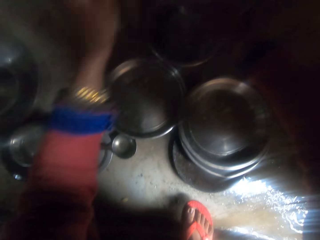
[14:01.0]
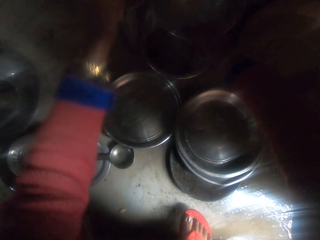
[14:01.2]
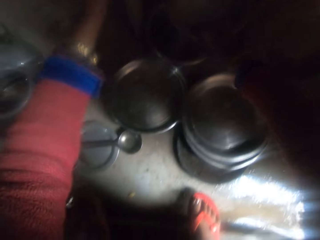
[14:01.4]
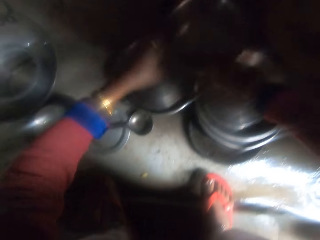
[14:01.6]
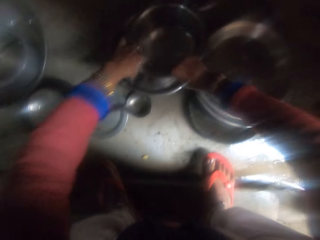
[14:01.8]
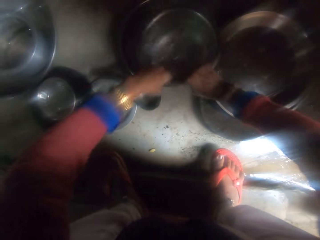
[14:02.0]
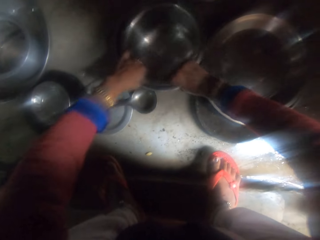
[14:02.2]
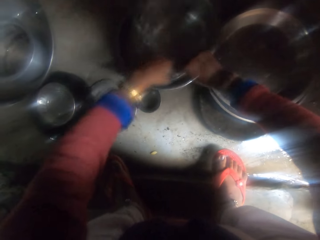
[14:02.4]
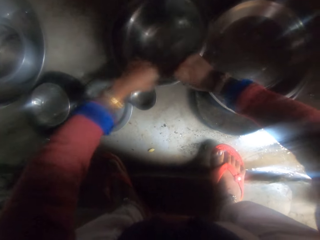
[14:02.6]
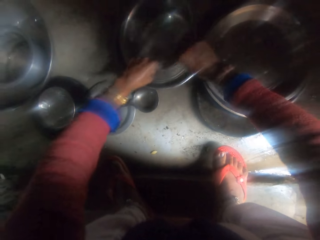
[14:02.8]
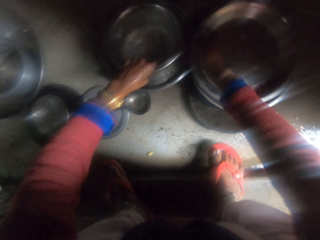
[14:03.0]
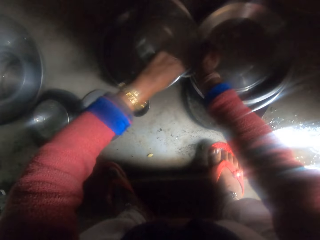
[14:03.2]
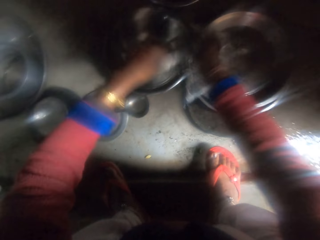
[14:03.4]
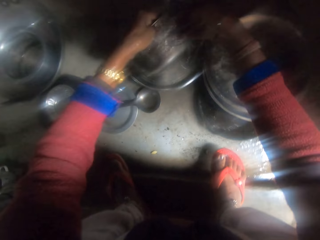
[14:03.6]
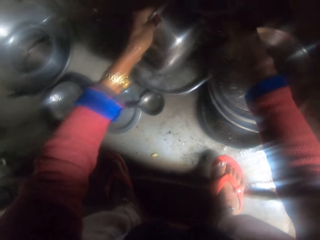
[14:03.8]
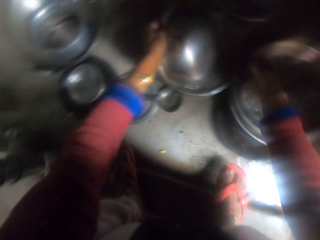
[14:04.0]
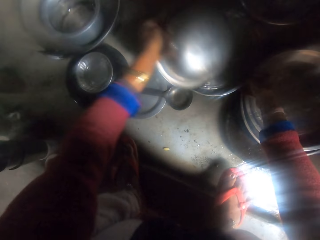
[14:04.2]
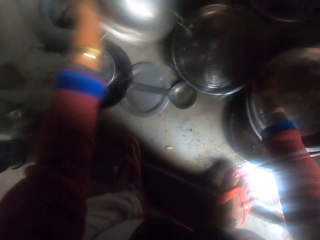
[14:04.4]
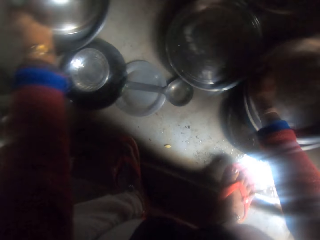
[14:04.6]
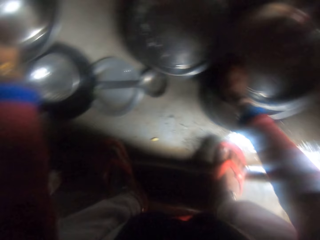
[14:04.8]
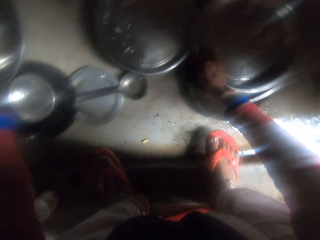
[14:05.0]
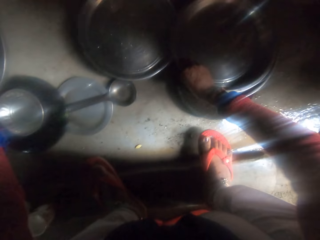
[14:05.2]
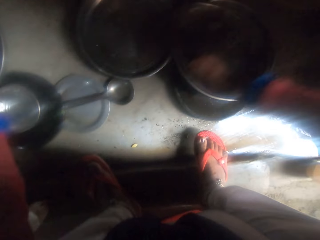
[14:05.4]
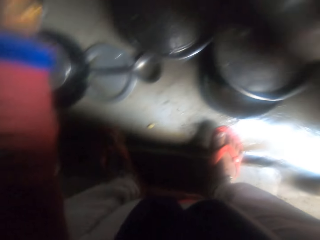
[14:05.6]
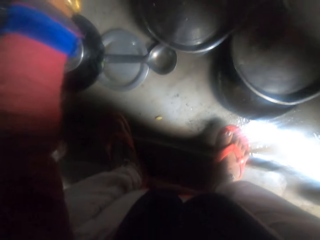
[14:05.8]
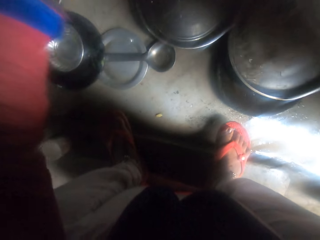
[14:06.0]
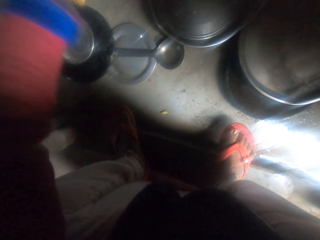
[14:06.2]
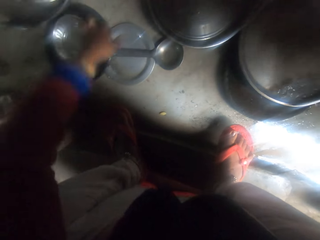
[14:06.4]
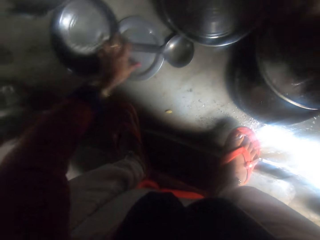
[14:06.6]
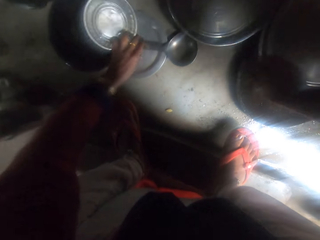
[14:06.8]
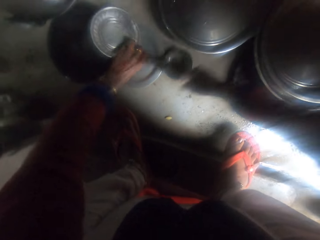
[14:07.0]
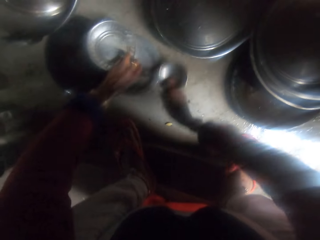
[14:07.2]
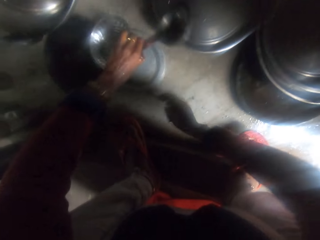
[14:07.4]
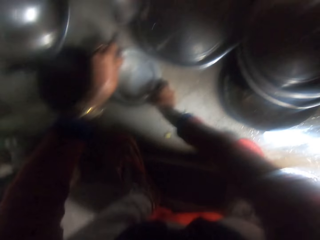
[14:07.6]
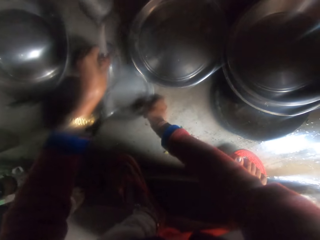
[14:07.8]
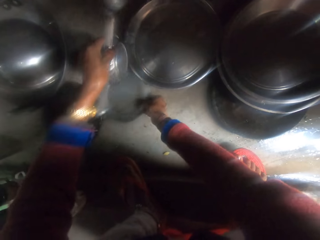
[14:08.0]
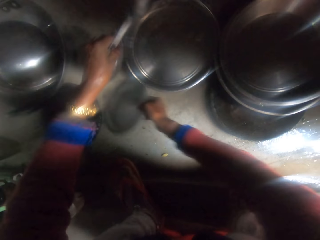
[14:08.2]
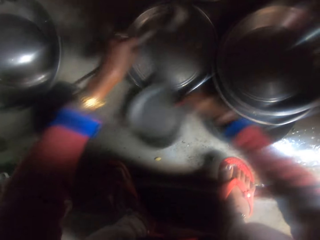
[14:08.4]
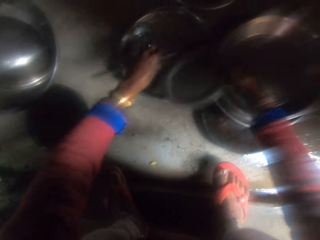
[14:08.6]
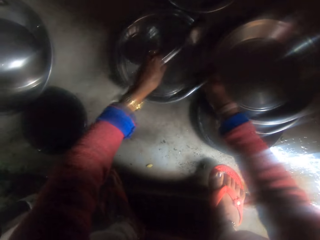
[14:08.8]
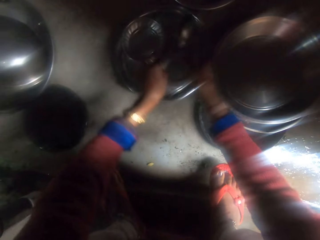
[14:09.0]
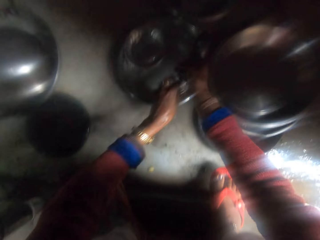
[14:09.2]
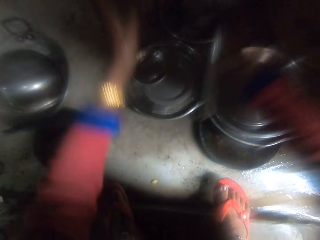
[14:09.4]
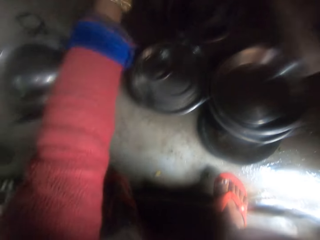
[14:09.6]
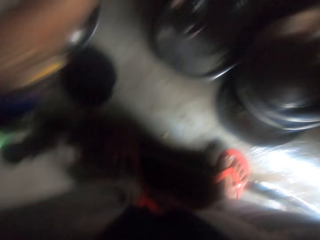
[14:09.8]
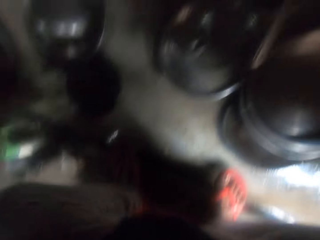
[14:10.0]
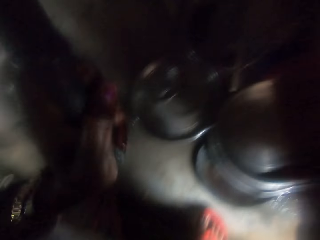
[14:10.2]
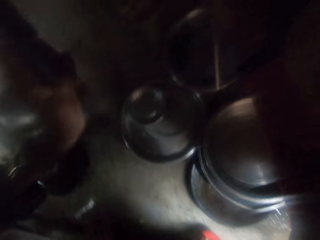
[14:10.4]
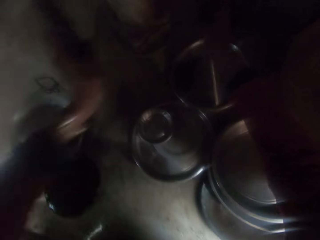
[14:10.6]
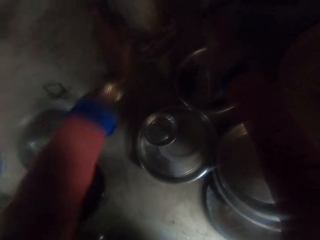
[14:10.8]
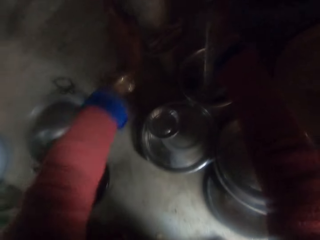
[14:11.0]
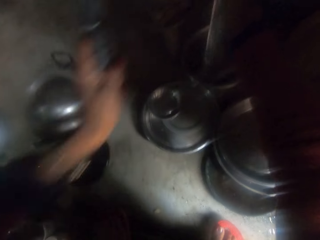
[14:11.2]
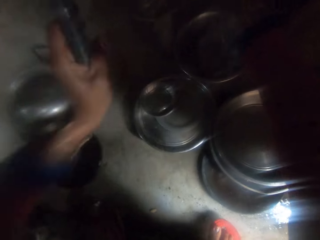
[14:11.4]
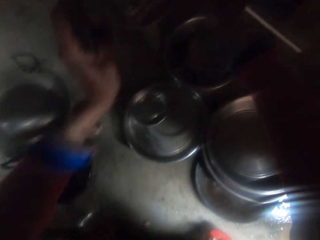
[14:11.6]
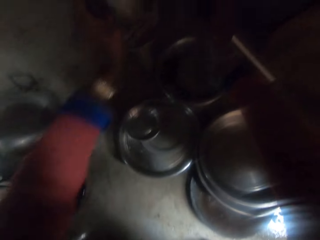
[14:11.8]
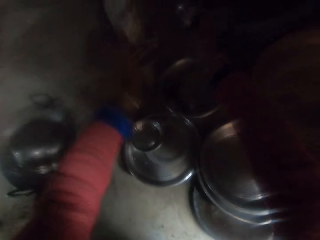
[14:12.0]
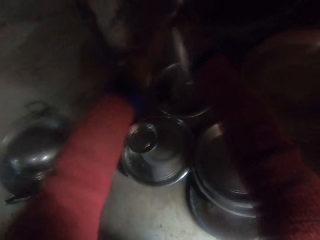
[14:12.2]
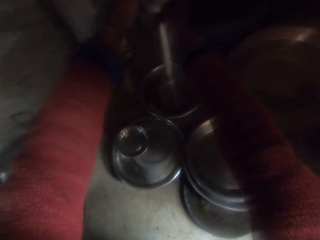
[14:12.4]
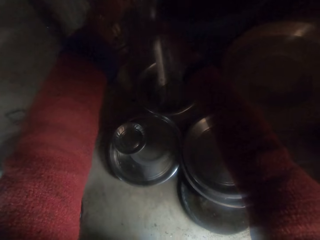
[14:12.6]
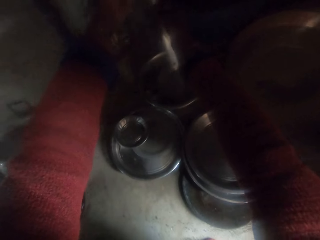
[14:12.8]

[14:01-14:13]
The camera wearer rinses a bowl. They move the bowl aside. They put the pot in the dish. They hold the tray with the right hand. They pick up the serving spoon on the countertop. They pick up the pot lid on the countertop. They rearrange washed kitchen utensils. They clean the serving spoon with their hands.

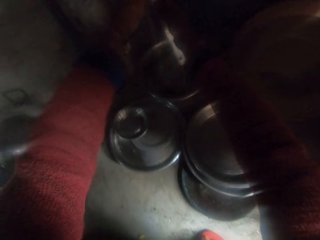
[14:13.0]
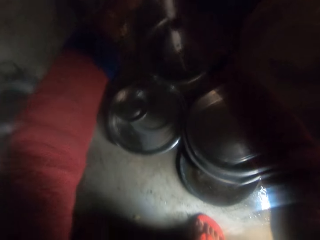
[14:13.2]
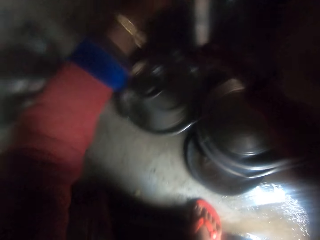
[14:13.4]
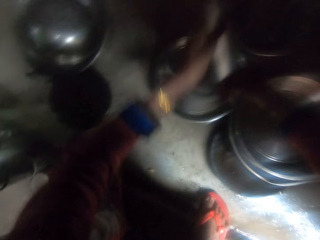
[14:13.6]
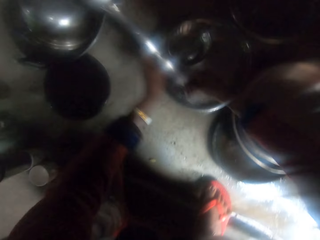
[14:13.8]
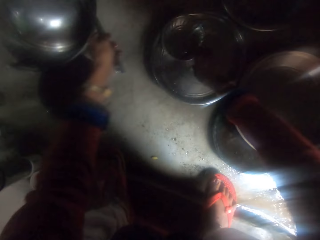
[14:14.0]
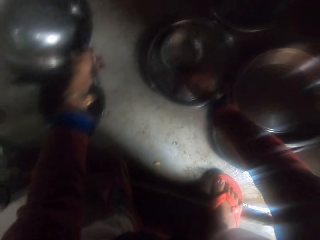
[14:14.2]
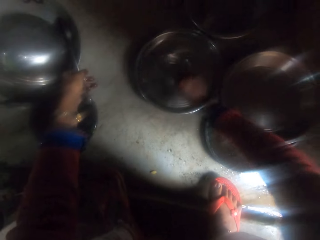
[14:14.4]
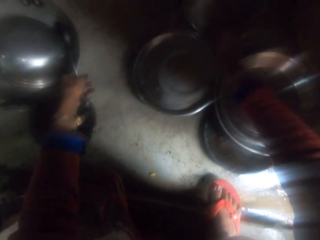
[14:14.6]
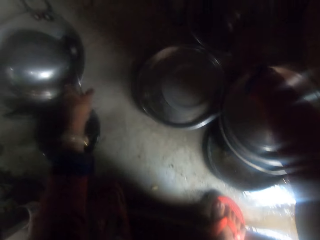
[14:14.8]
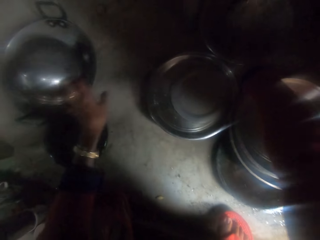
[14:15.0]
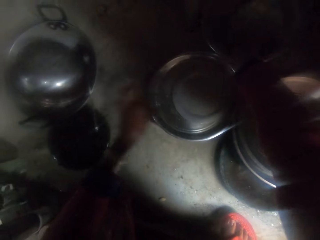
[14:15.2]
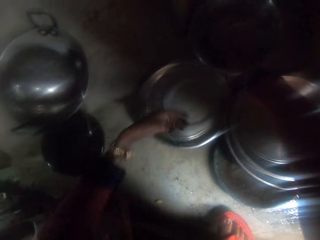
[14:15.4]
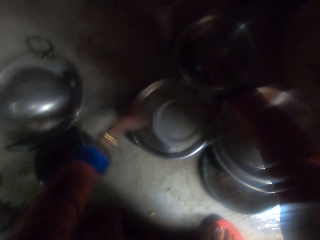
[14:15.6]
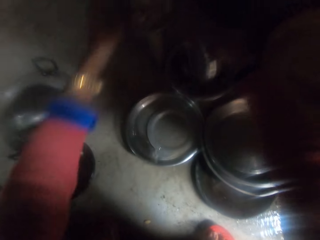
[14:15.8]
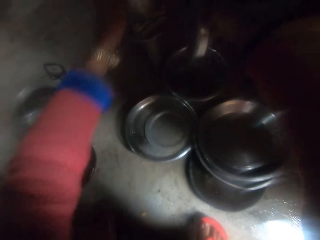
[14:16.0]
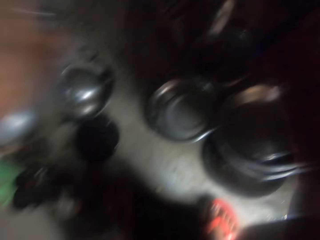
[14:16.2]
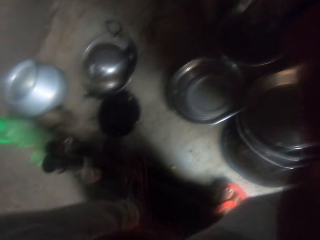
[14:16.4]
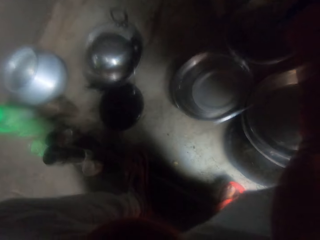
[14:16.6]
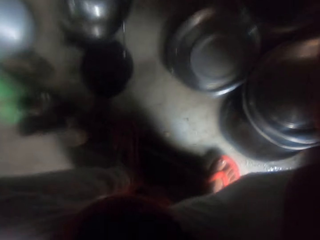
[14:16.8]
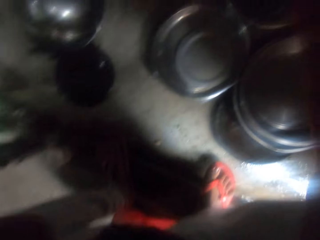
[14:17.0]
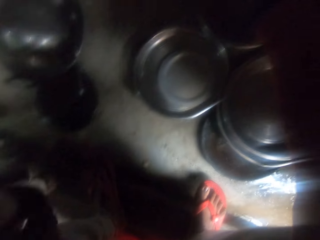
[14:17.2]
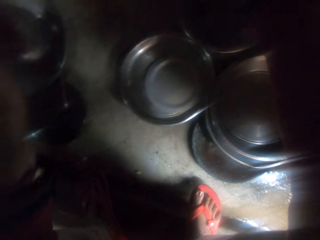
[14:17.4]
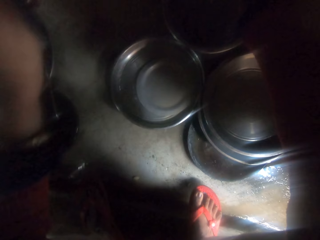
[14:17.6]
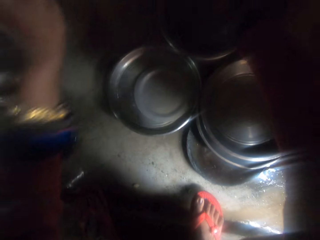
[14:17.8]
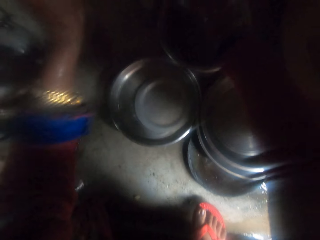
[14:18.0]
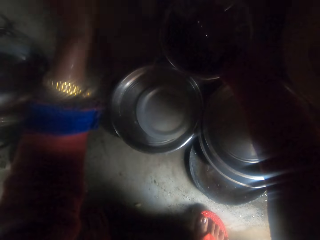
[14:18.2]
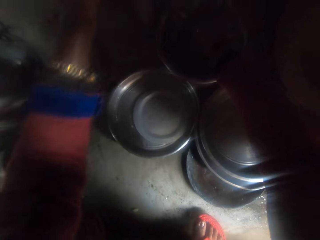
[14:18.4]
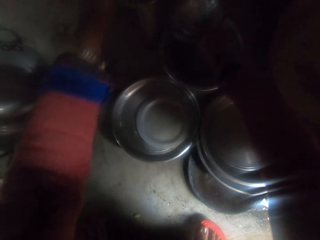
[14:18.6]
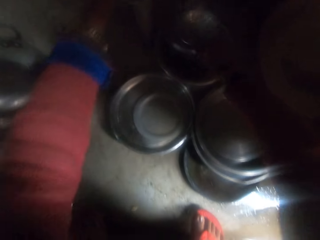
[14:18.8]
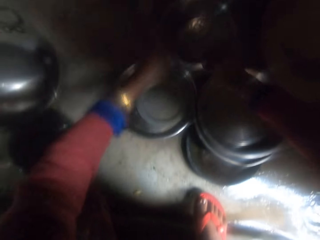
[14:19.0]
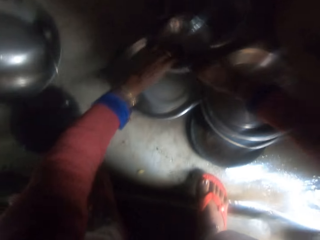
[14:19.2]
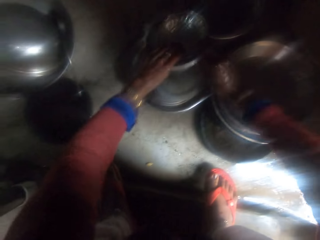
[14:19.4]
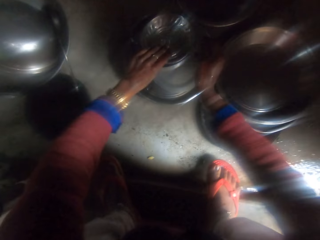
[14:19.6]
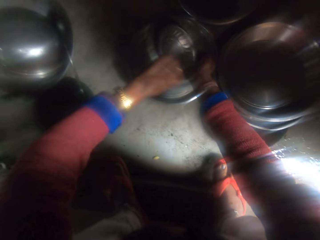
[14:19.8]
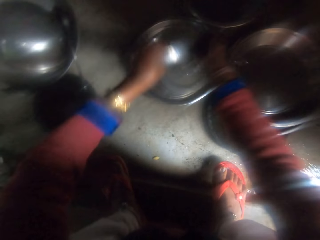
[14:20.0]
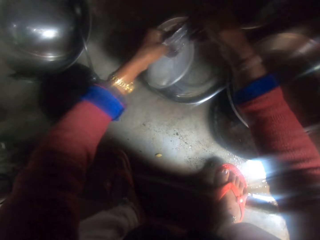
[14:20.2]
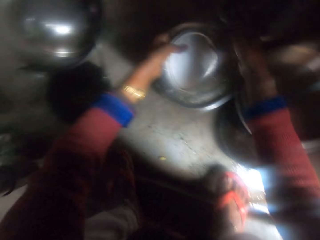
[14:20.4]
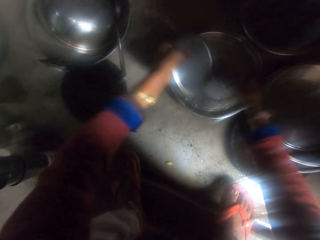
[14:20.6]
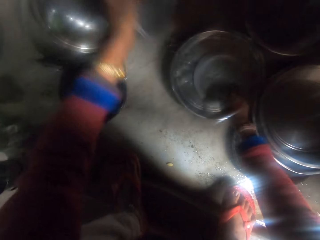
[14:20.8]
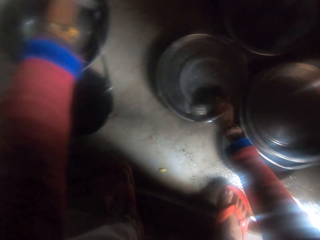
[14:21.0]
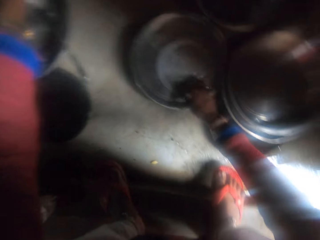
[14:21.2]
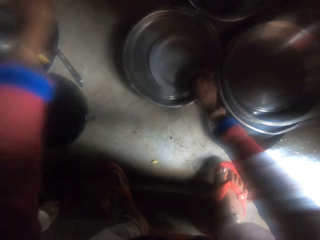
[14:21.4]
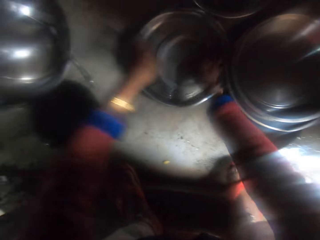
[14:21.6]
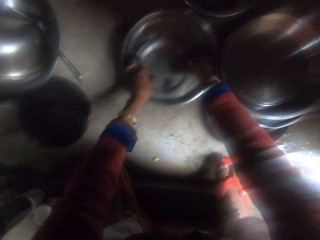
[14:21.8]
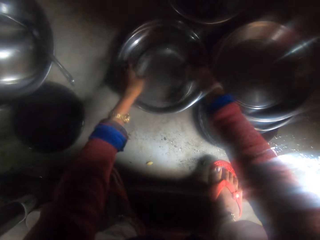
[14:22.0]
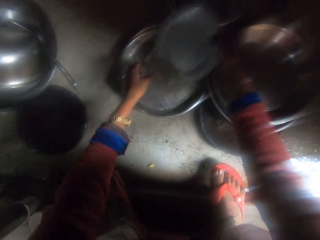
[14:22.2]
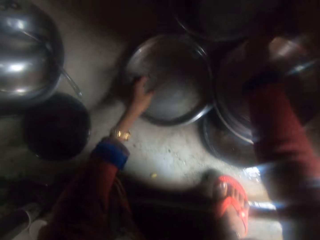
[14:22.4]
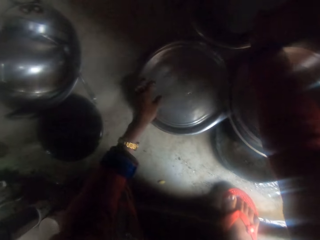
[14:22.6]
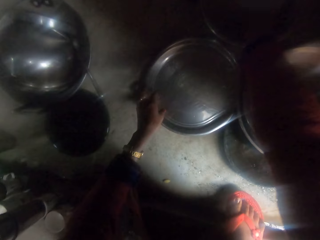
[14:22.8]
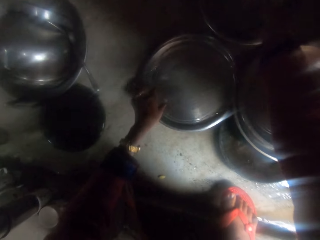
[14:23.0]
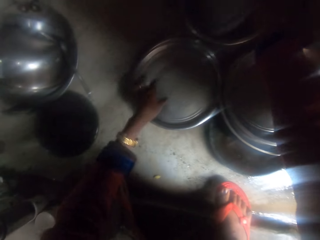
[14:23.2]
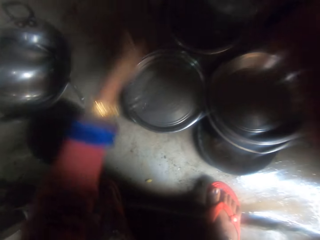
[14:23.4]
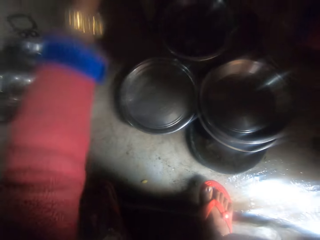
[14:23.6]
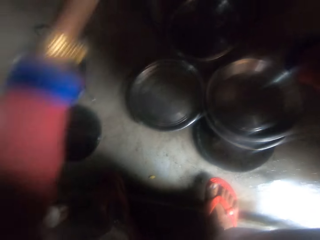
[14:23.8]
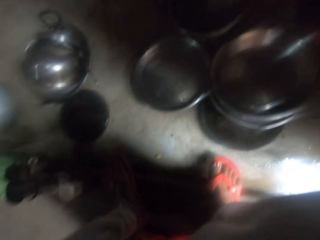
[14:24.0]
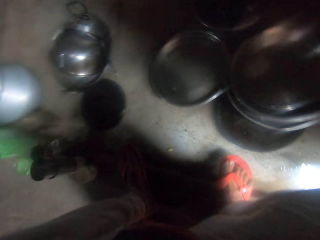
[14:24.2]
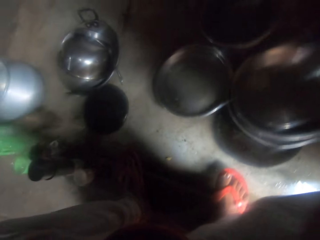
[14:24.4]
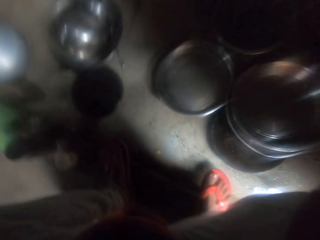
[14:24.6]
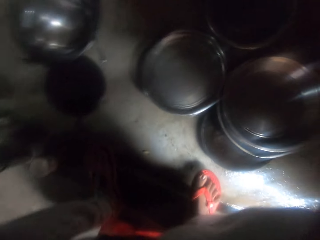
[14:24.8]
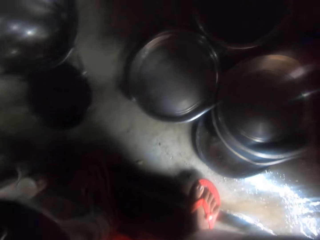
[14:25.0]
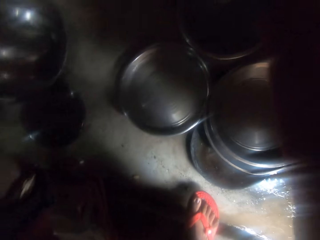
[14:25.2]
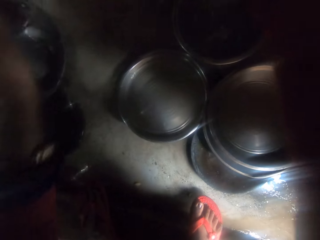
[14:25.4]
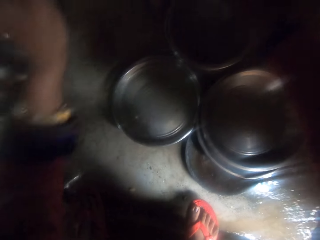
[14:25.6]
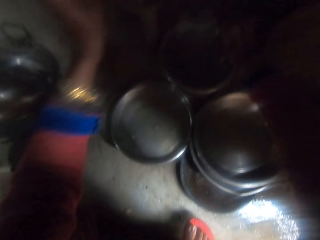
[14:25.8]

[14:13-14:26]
The camera wearer rinses a spoon. He puts the serving spoon in the dish. He cleans the plate. He rinses a bowl and drops the bowl. He puts the plate in the dish. He cleans the pot lid with his hands. He rinses the plate.
